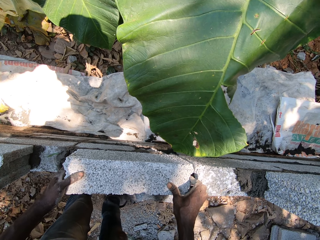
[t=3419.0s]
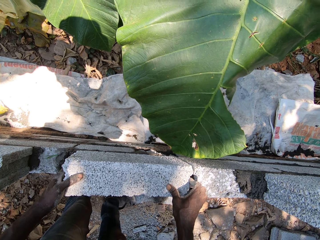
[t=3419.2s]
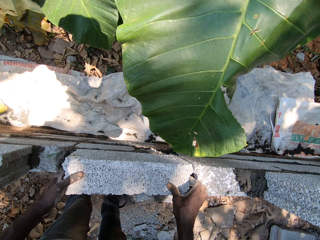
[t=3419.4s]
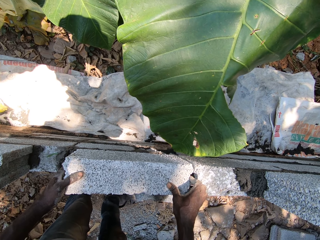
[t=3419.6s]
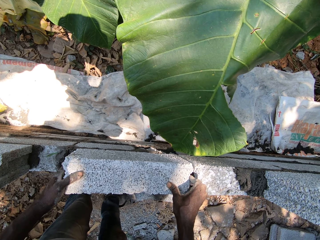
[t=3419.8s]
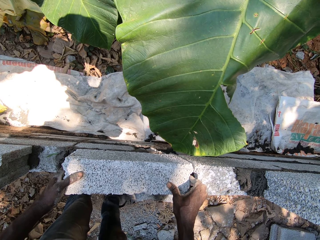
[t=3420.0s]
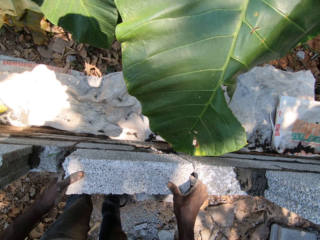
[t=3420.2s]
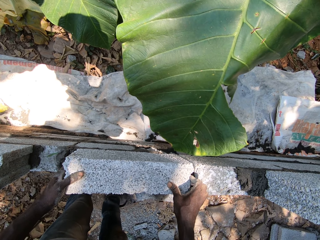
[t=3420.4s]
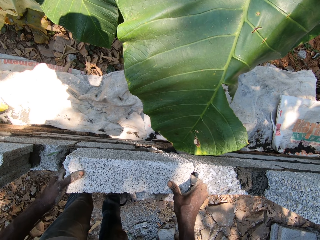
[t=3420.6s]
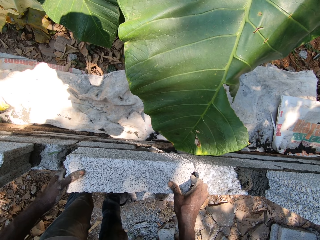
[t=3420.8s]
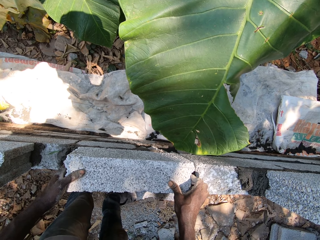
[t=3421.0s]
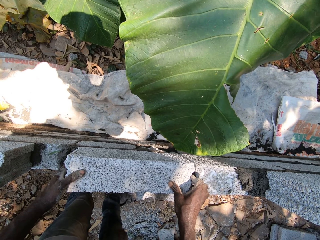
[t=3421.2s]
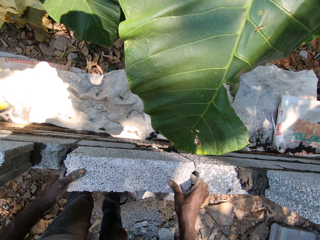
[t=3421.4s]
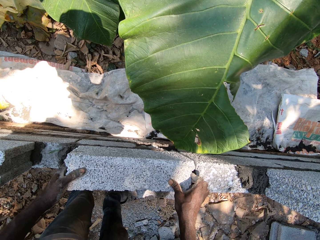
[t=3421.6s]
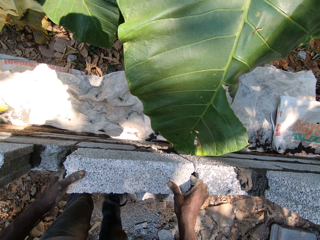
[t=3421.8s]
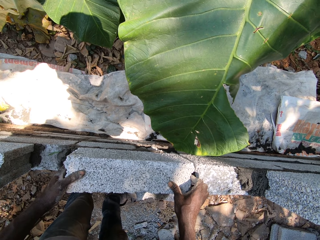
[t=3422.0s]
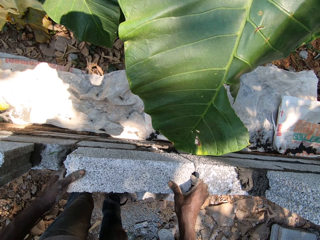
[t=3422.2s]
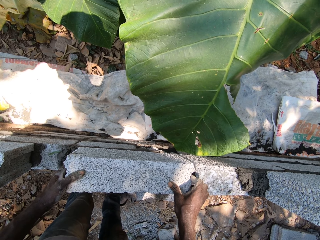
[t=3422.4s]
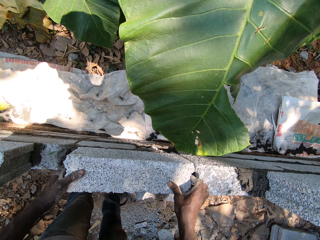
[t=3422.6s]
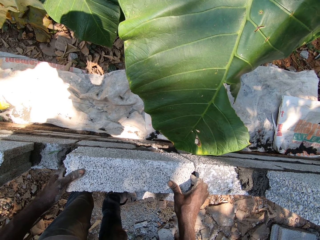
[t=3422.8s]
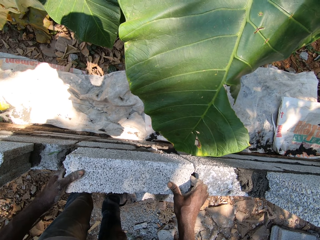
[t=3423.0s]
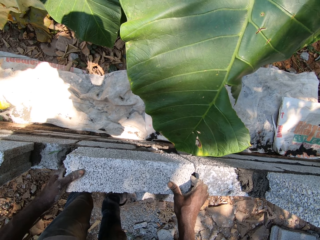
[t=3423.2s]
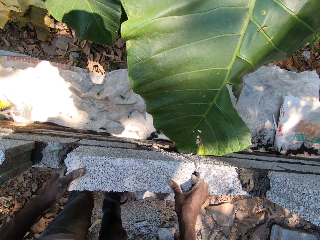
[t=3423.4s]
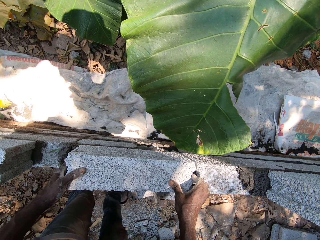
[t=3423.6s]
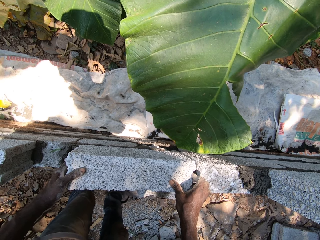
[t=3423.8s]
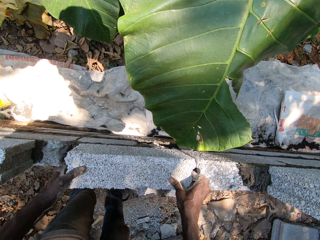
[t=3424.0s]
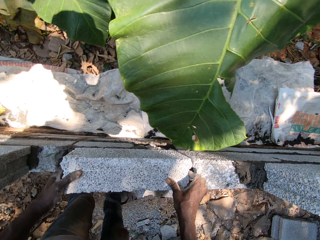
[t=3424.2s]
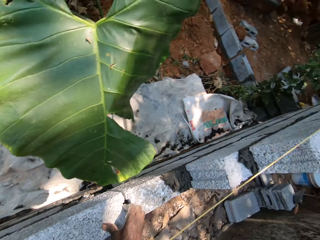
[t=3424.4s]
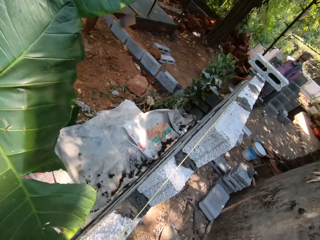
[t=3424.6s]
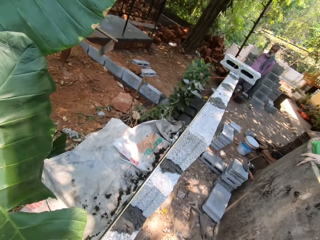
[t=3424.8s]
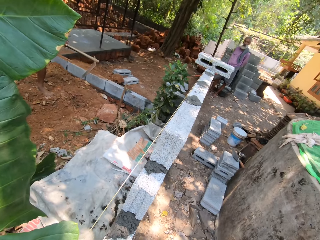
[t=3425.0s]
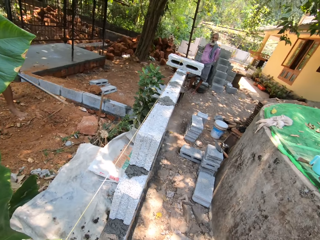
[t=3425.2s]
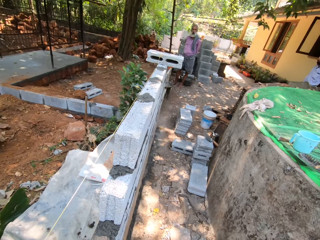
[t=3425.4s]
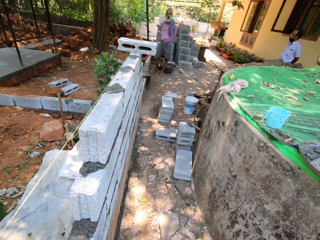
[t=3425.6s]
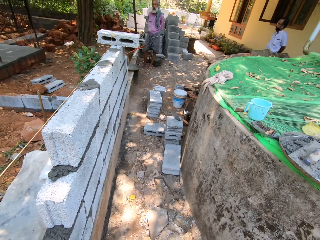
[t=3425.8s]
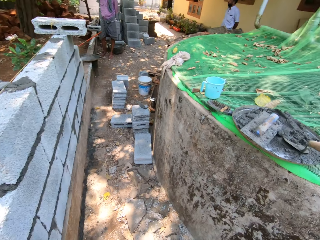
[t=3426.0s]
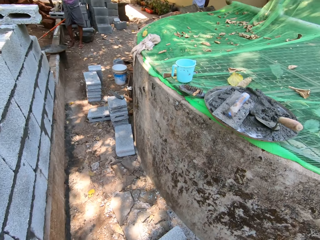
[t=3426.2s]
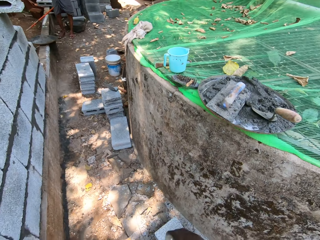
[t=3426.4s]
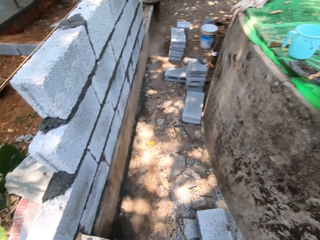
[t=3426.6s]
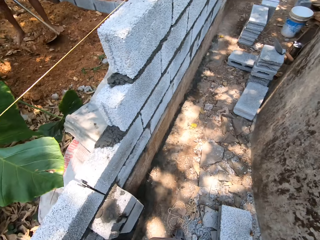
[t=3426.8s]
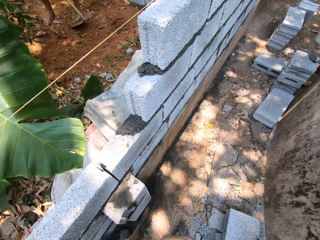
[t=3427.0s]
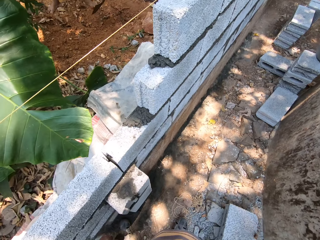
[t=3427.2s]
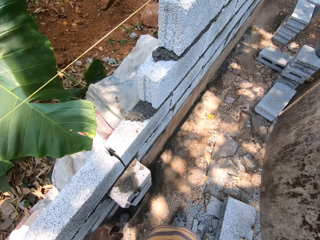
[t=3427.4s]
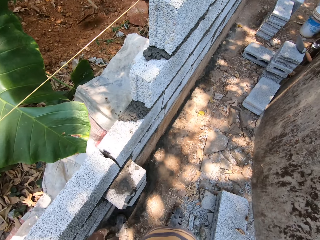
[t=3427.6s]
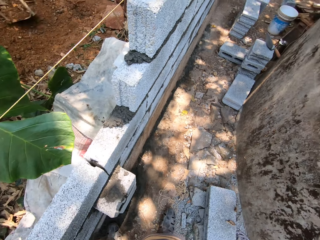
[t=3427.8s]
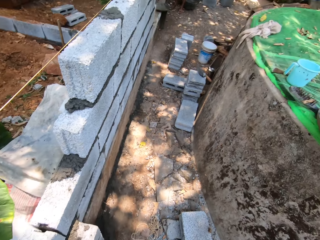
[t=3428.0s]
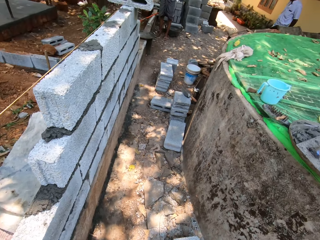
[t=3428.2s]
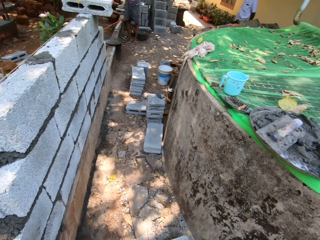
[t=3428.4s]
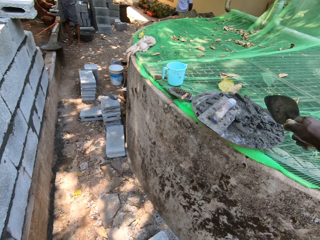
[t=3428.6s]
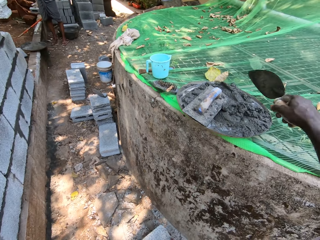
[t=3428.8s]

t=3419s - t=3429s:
The camera wearer turns around. They converse with a man.

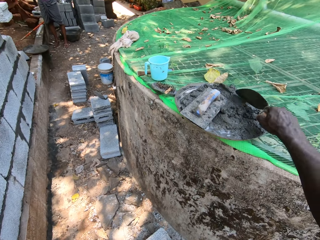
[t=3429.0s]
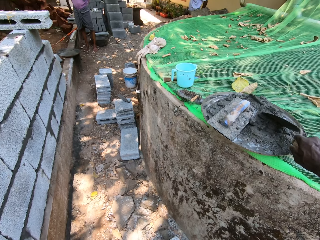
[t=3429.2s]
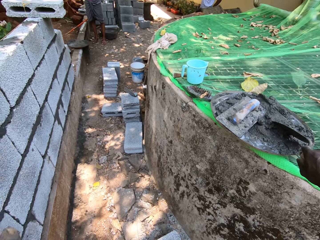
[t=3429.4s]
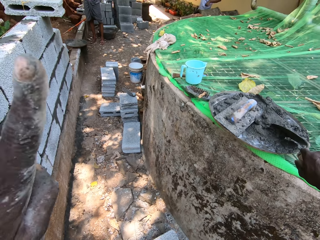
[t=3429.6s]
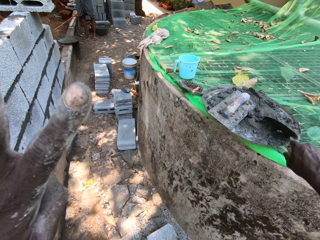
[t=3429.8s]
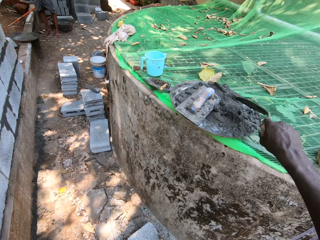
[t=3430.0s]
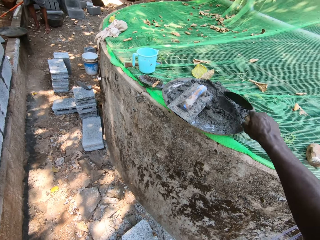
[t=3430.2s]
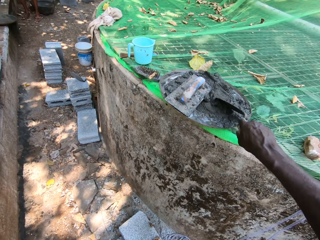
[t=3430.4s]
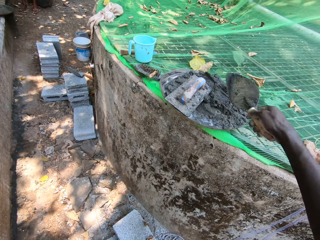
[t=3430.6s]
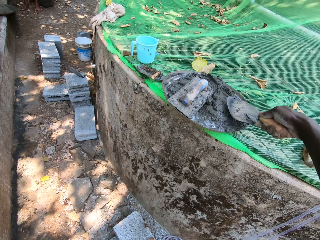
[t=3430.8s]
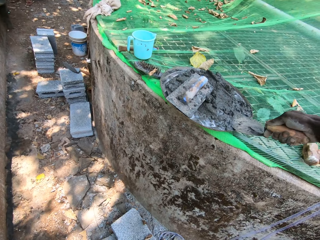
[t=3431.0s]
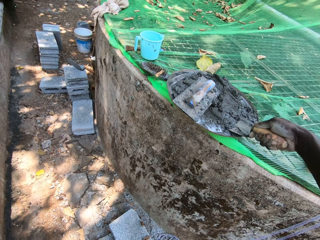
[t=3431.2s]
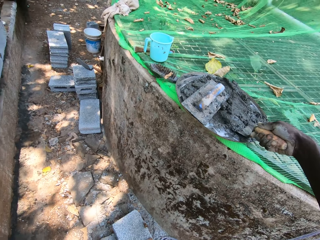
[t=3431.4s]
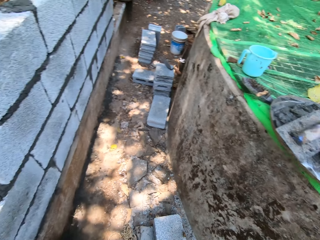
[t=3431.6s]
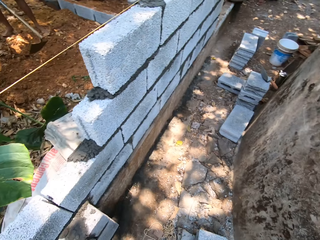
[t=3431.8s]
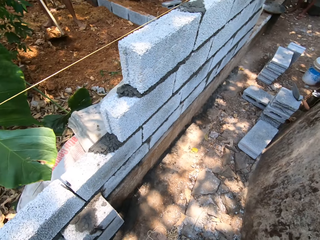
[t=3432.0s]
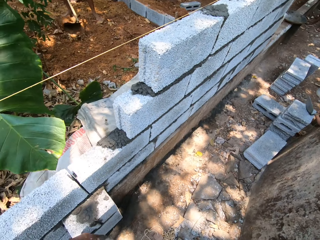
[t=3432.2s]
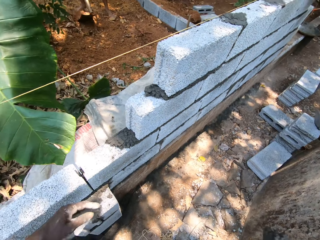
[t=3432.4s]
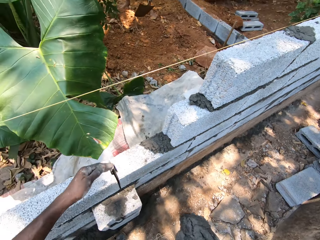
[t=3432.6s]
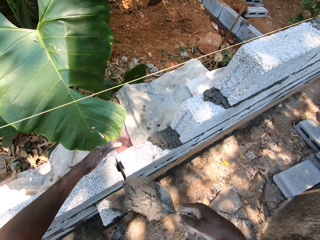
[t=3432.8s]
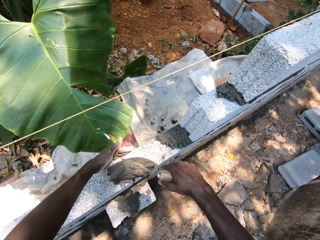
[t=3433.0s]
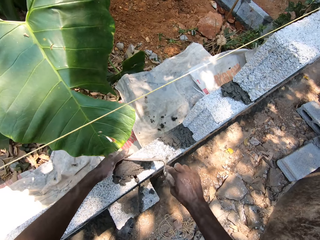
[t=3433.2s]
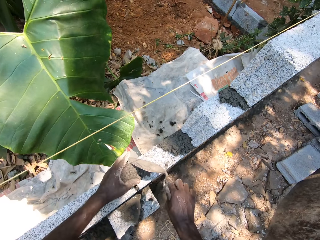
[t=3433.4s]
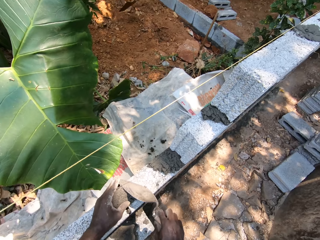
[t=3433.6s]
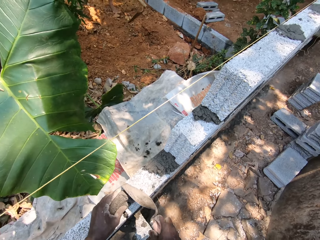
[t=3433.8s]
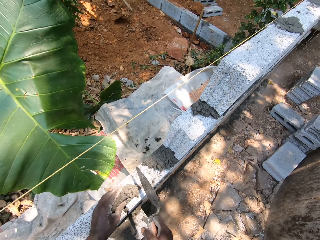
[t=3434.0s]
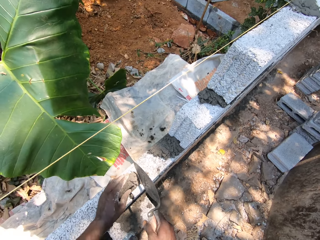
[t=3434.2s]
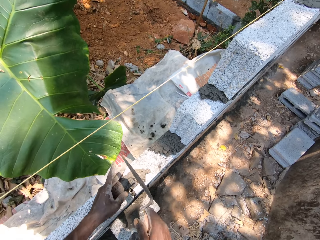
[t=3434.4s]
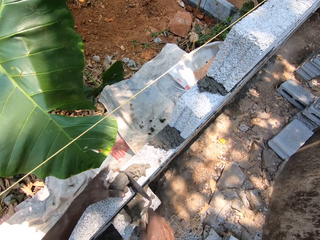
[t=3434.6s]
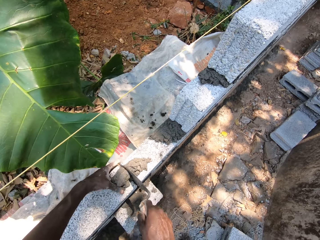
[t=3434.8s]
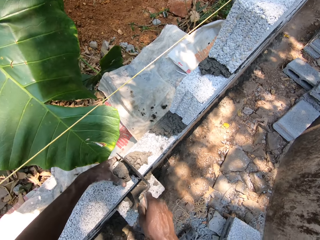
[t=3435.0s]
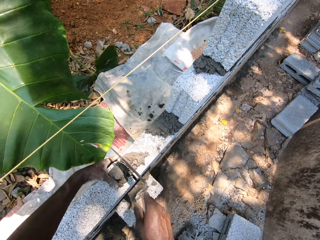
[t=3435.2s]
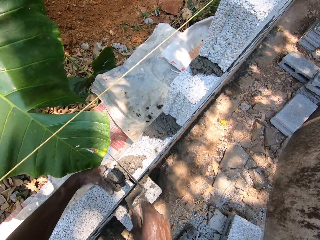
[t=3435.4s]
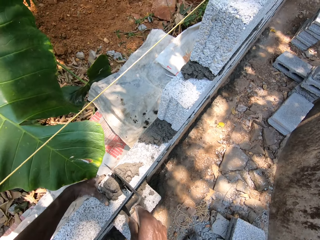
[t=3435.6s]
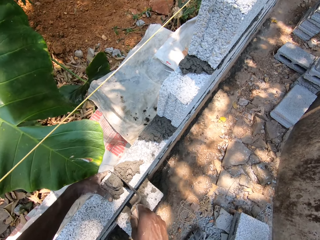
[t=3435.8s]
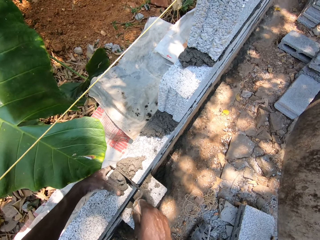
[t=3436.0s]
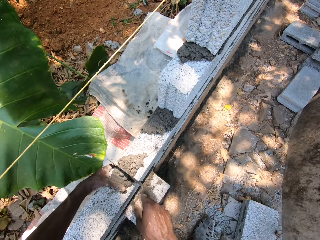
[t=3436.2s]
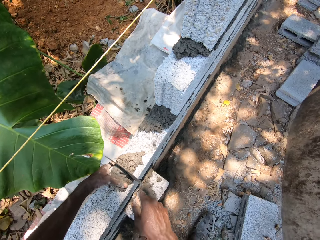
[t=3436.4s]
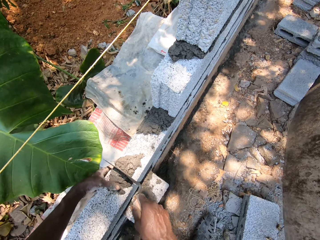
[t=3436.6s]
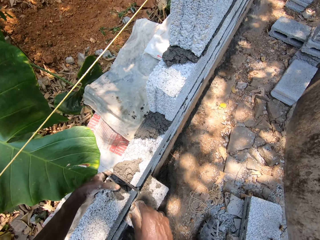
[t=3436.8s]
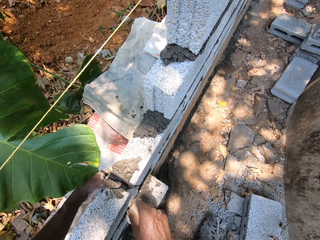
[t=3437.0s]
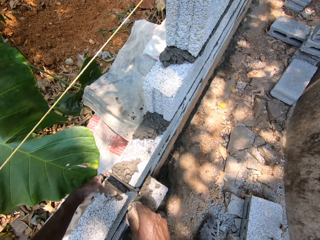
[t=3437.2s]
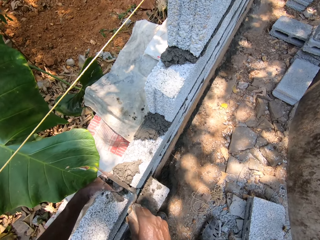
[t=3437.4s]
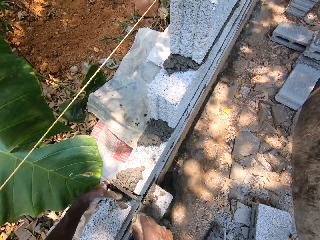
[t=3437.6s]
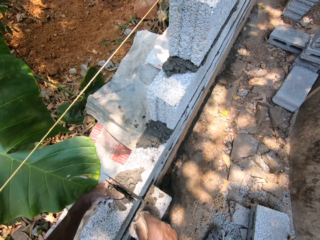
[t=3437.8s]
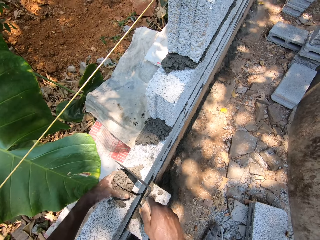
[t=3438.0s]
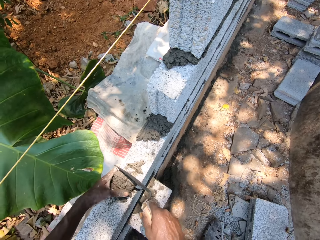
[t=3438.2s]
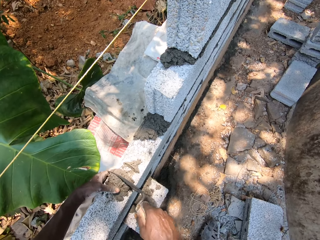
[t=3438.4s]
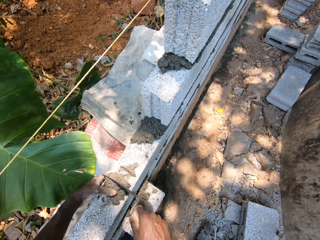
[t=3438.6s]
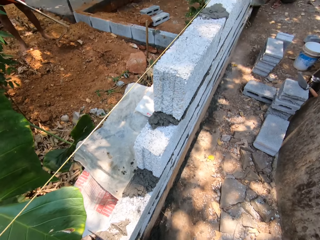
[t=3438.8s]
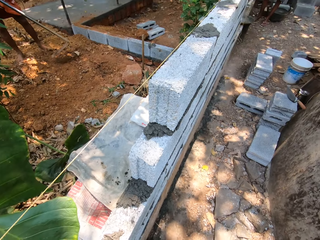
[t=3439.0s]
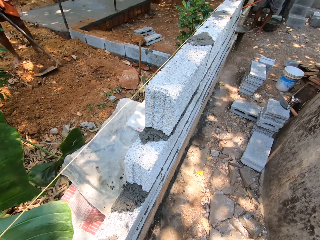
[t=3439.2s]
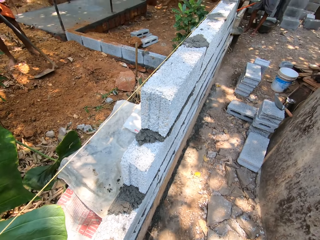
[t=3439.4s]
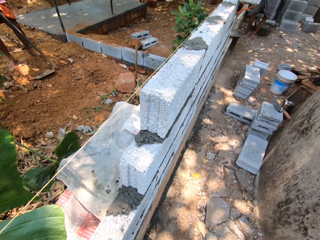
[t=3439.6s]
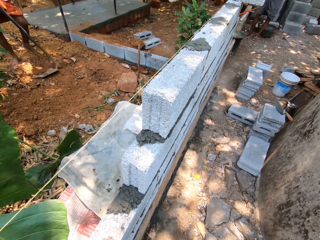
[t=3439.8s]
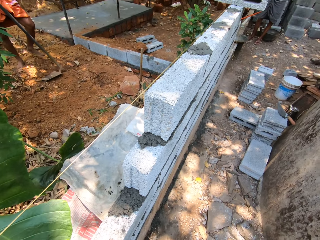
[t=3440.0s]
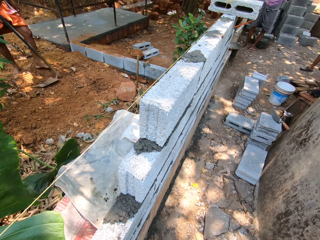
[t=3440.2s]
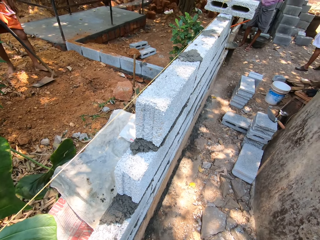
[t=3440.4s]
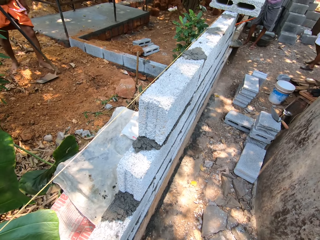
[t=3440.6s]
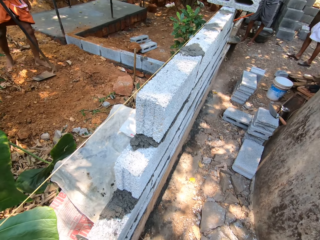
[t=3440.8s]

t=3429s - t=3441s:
The camera wearer picks cement from the aluminum basin. He moves the left hand. He scoops cement from the head pan with the trowel in his right hand. He pours cement on top of the fence with the trowel in his right hand. He straightens the cement with the left hand. He plasters cement in the space in between the bricks with the trowel in his right hand. He slices the cement. He looks up.
